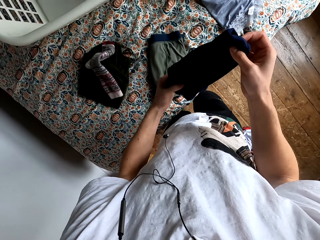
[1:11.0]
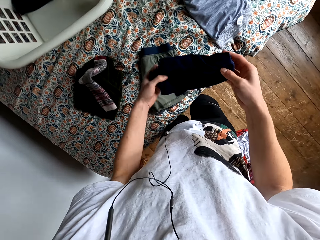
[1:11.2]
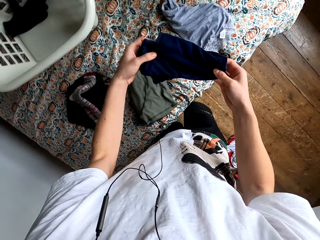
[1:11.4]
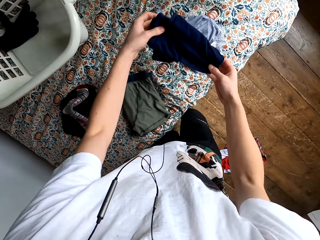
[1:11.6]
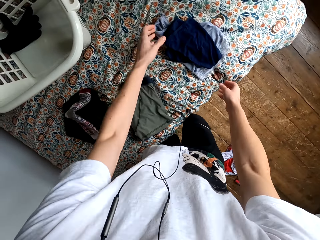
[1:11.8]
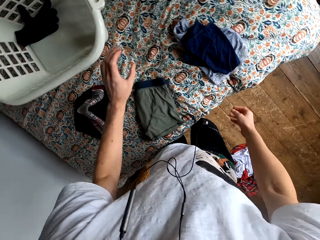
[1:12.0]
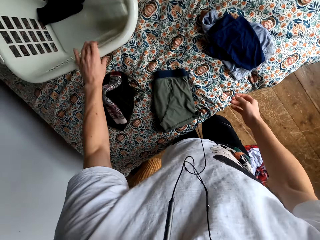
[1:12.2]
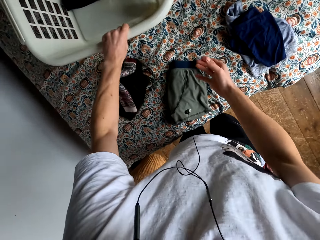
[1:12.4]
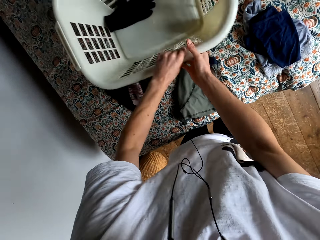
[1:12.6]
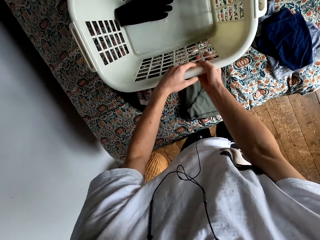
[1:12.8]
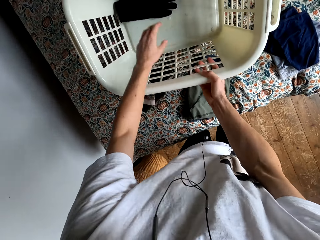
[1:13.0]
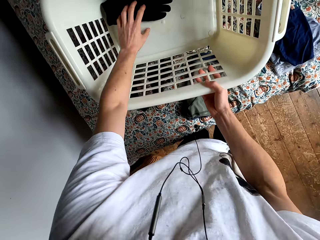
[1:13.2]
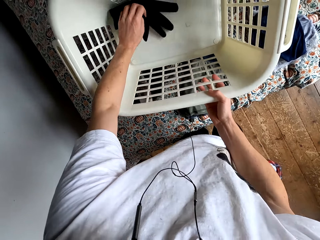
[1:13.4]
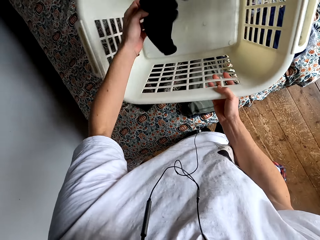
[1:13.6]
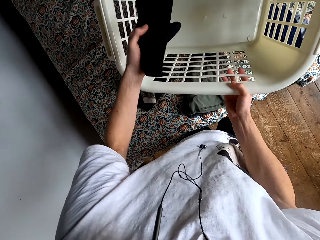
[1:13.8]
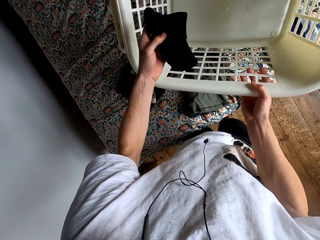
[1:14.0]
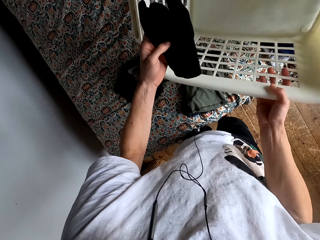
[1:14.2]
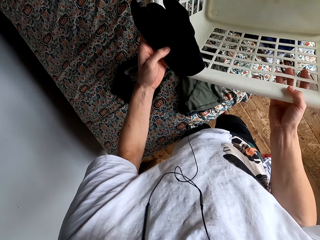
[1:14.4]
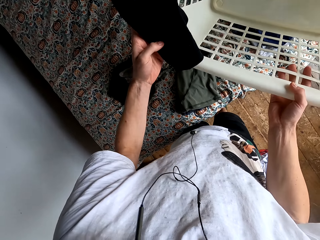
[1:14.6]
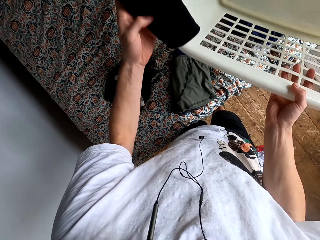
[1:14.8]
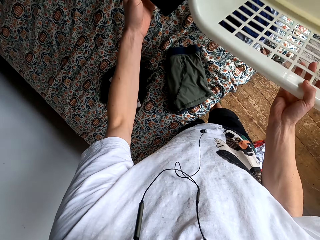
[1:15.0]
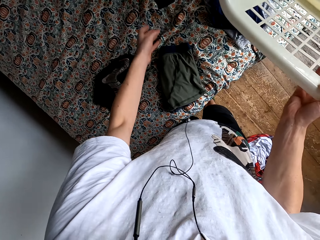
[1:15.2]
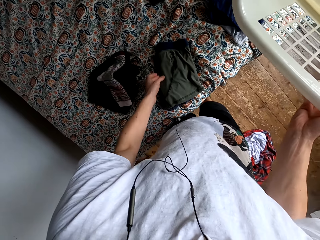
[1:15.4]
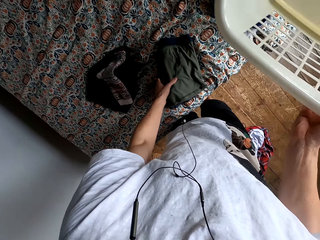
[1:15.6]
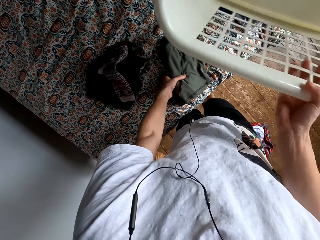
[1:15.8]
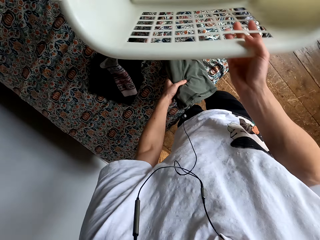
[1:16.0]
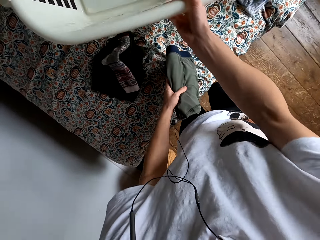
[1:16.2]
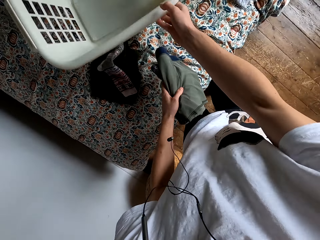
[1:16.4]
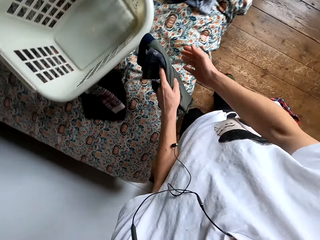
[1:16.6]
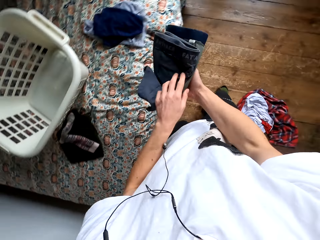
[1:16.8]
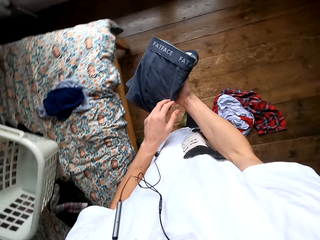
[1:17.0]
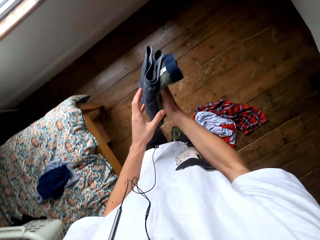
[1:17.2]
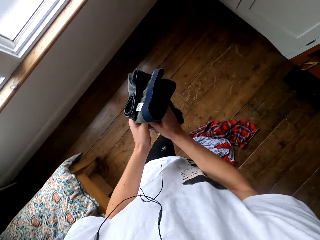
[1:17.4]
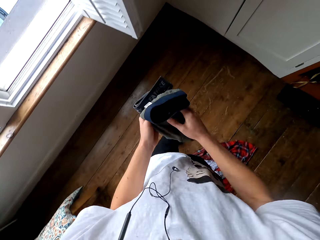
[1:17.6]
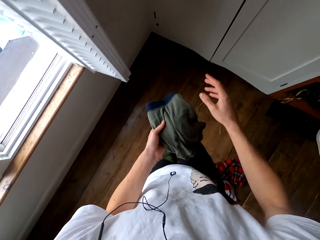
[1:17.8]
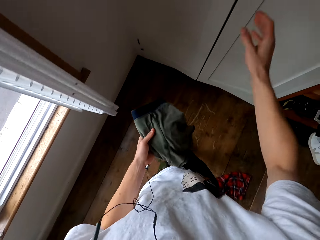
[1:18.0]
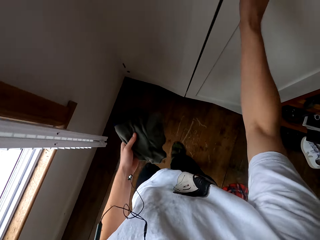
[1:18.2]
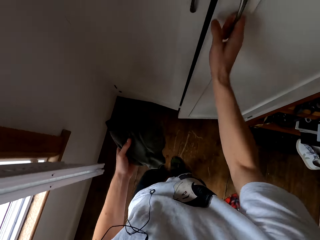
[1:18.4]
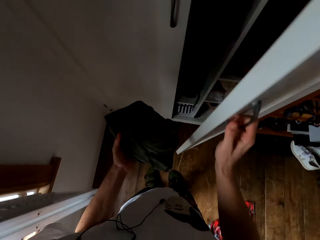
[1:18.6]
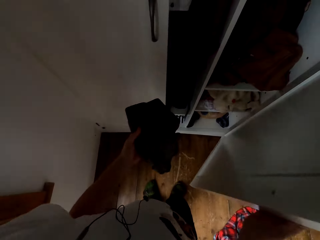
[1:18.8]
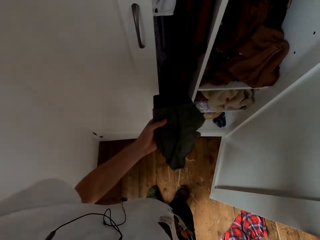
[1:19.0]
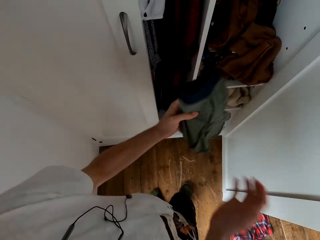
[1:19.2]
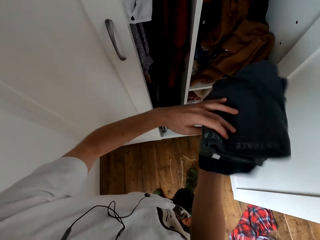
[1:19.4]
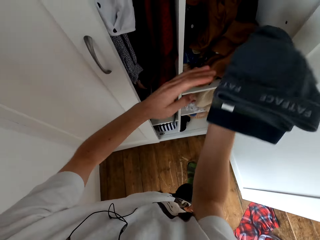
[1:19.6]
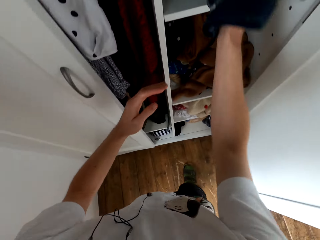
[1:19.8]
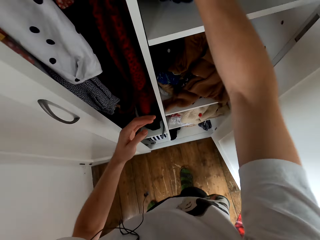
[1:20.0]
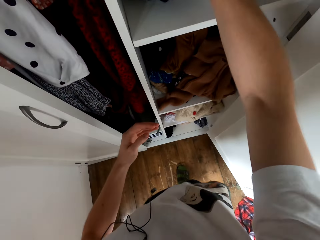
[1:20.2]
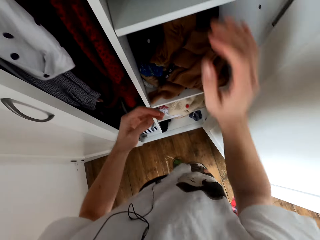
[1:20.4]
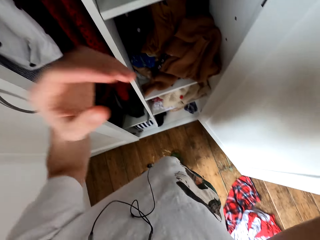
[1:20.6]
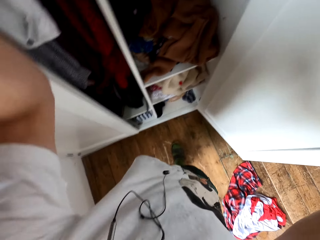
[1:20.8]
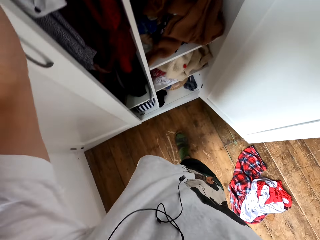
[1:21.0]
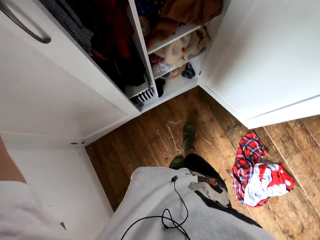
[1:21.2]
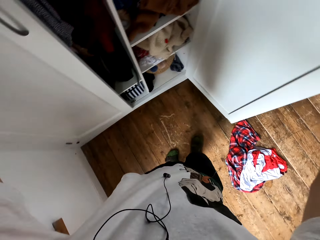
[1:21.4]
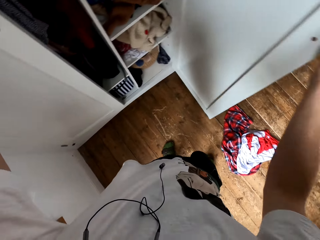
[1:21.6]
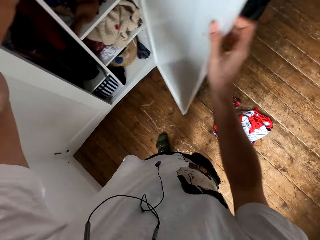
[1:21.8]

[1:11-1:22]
The camera wearer puts the cloth aside. They take a glove from a basket. They pick up the laundry bucket. They drop the glove. They sort folded clothes. They pick up the cloth. They open the wardrobe and put the cloth in the wardrobe.
